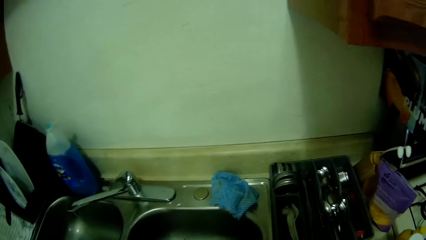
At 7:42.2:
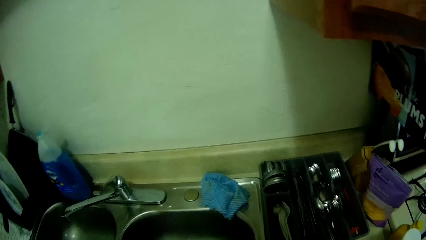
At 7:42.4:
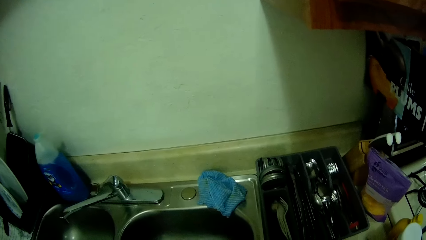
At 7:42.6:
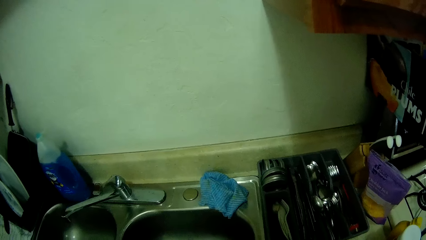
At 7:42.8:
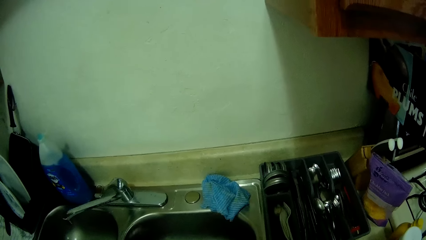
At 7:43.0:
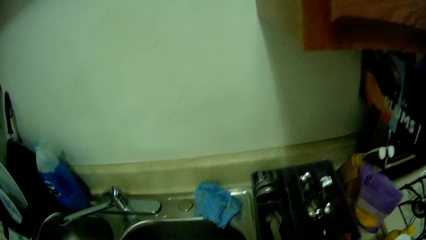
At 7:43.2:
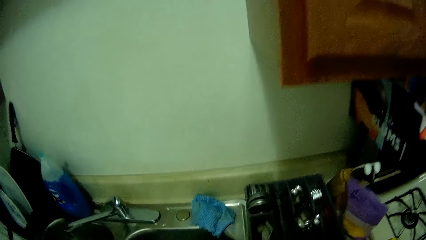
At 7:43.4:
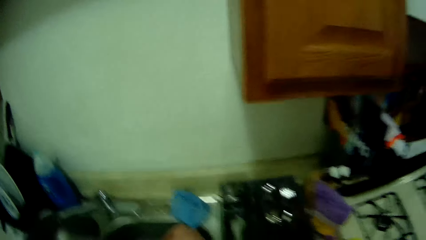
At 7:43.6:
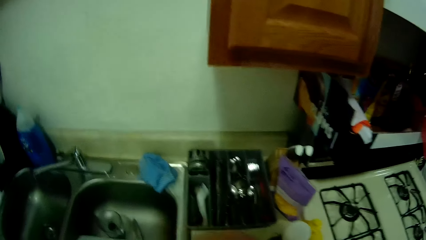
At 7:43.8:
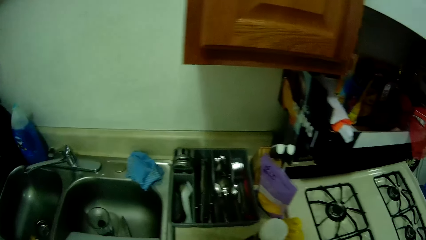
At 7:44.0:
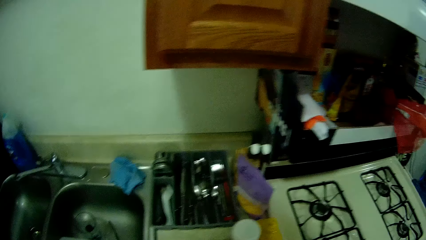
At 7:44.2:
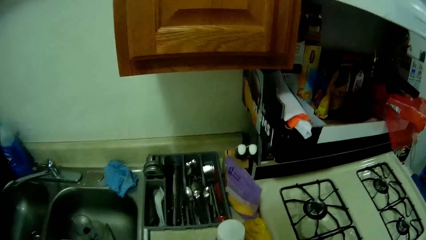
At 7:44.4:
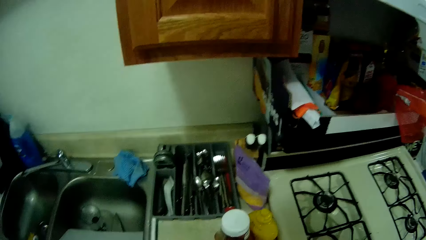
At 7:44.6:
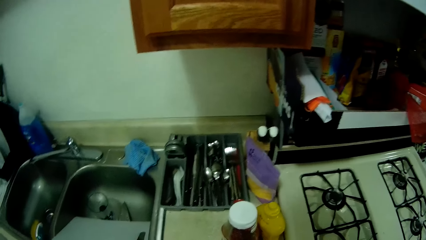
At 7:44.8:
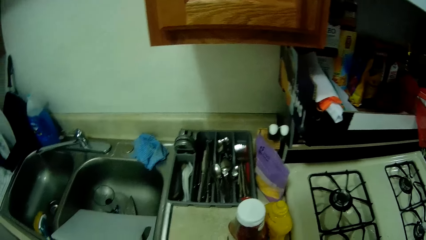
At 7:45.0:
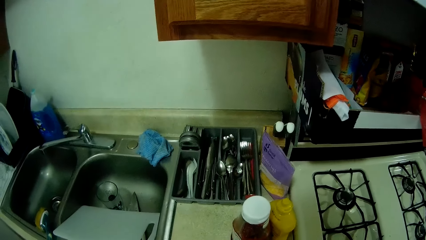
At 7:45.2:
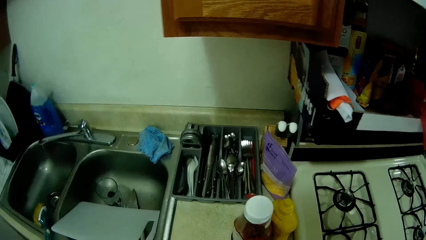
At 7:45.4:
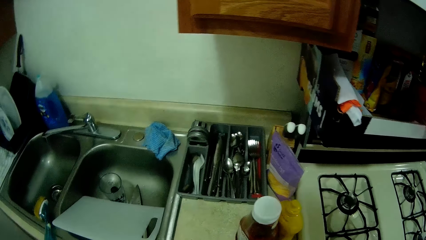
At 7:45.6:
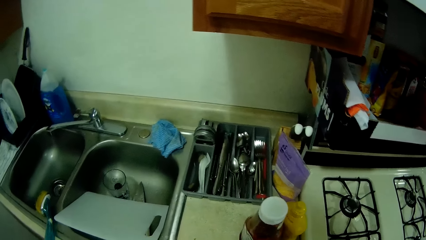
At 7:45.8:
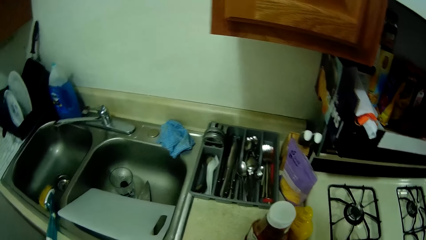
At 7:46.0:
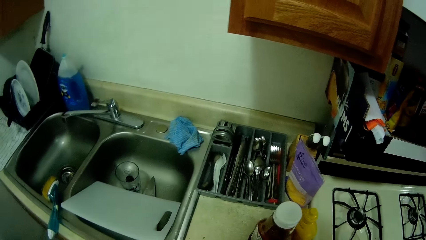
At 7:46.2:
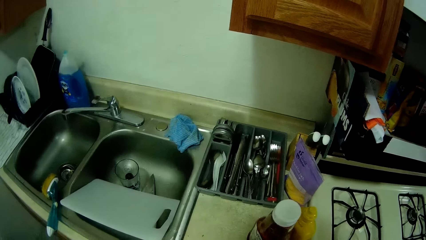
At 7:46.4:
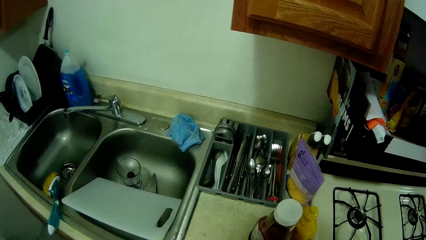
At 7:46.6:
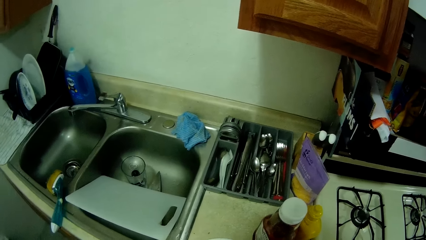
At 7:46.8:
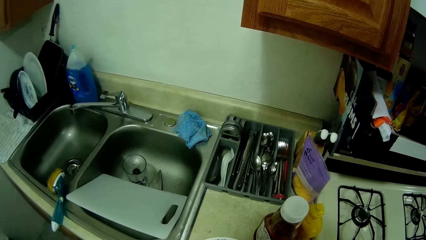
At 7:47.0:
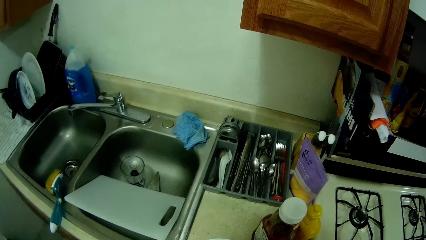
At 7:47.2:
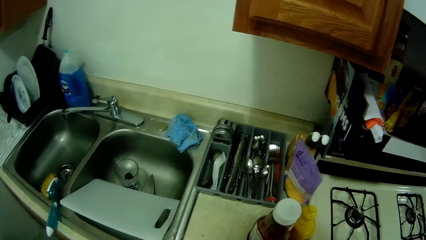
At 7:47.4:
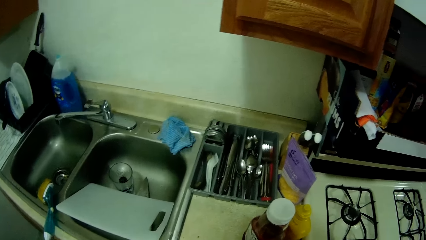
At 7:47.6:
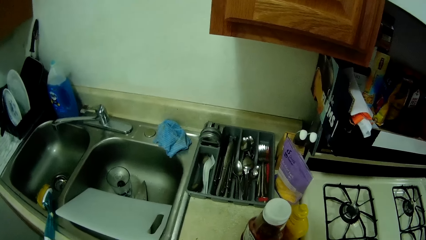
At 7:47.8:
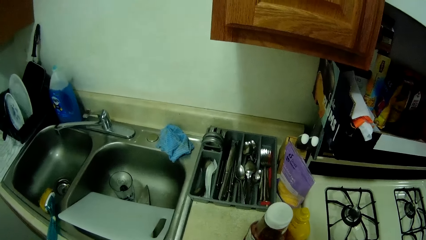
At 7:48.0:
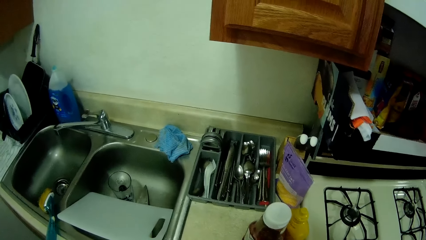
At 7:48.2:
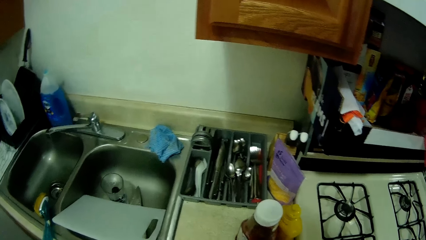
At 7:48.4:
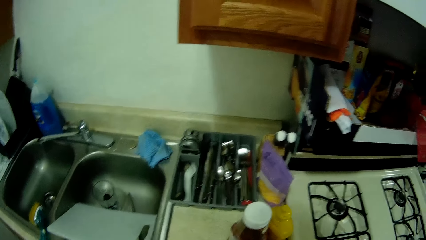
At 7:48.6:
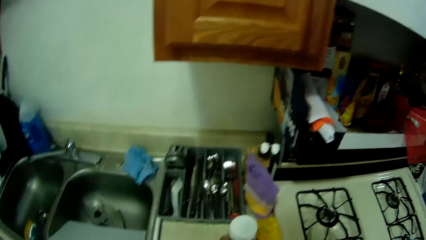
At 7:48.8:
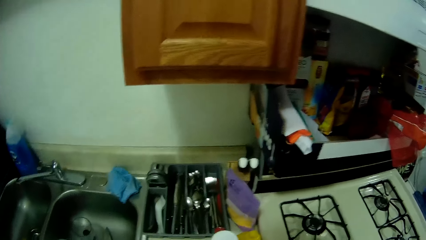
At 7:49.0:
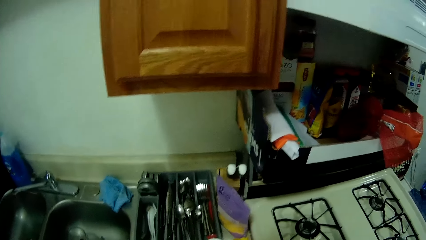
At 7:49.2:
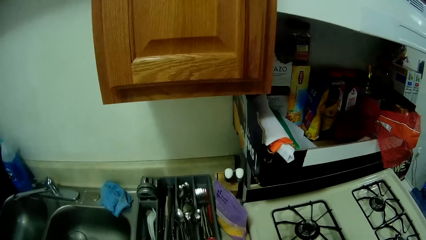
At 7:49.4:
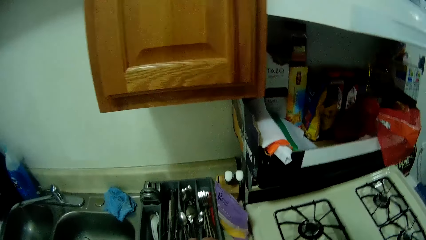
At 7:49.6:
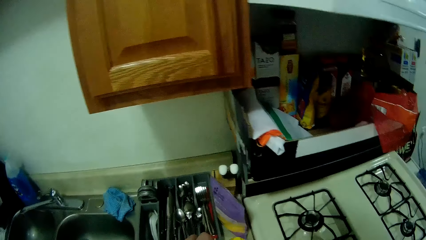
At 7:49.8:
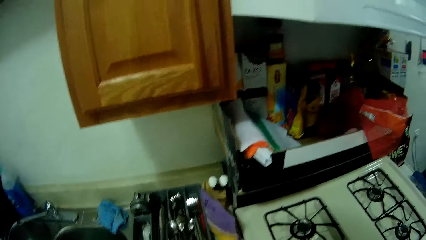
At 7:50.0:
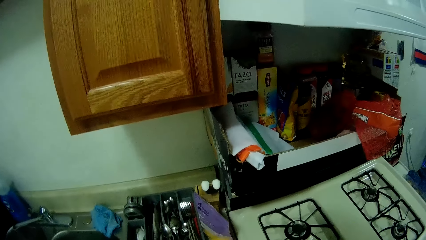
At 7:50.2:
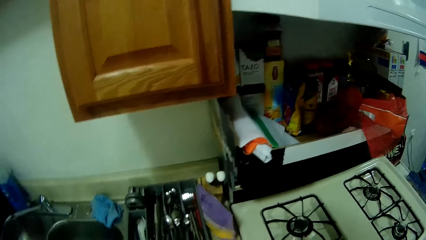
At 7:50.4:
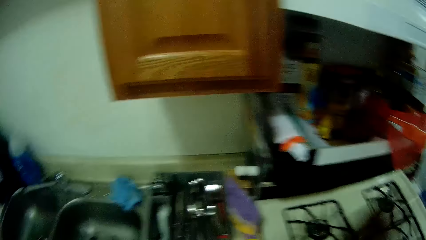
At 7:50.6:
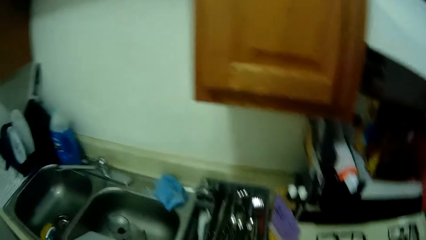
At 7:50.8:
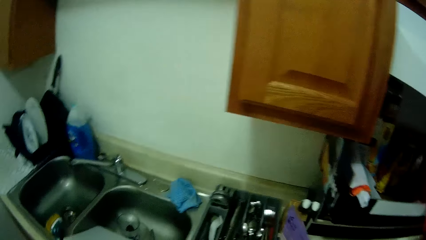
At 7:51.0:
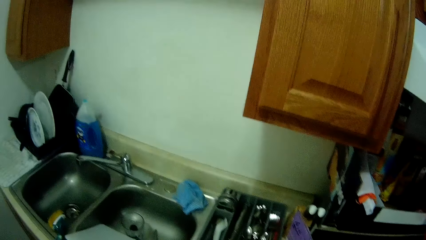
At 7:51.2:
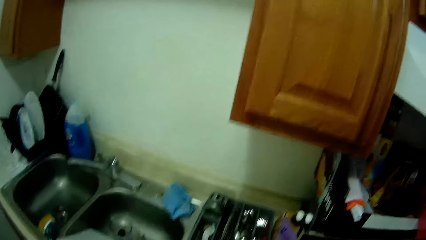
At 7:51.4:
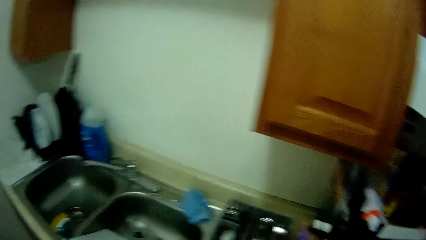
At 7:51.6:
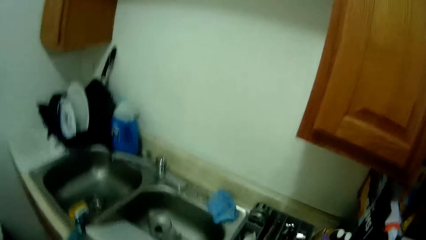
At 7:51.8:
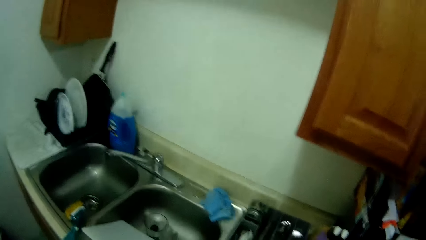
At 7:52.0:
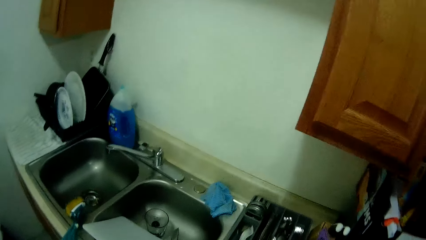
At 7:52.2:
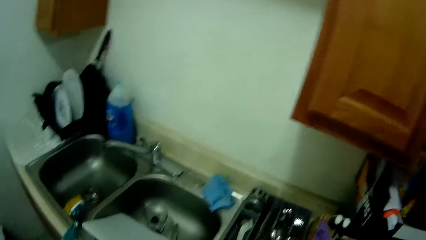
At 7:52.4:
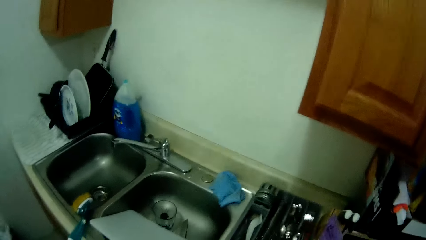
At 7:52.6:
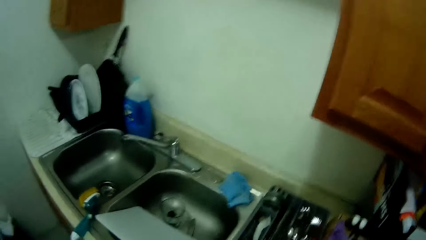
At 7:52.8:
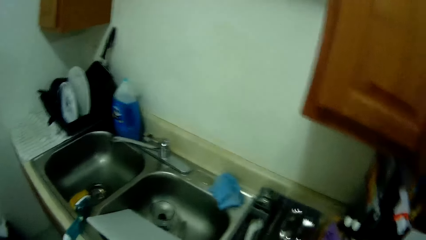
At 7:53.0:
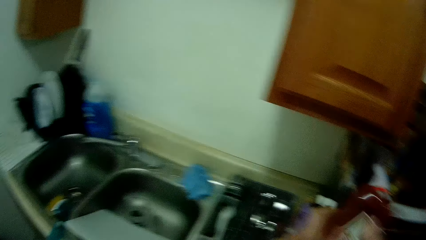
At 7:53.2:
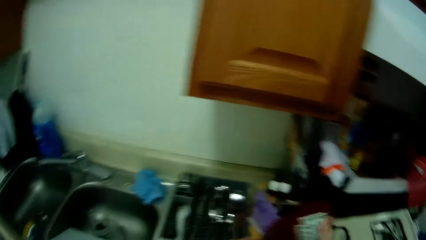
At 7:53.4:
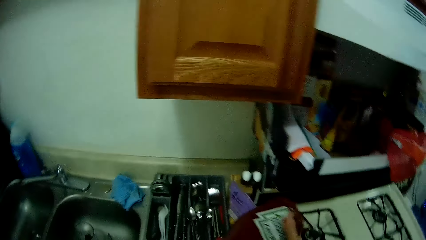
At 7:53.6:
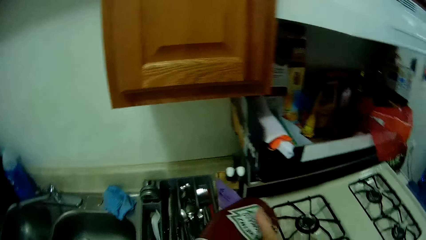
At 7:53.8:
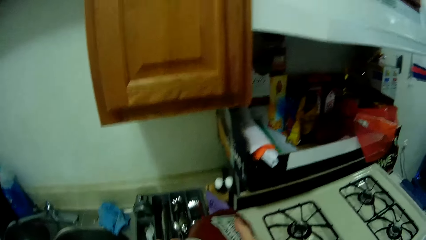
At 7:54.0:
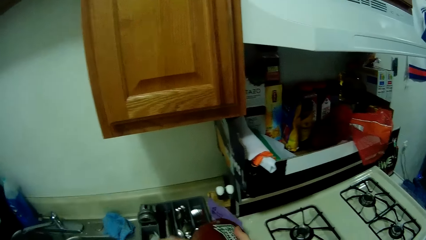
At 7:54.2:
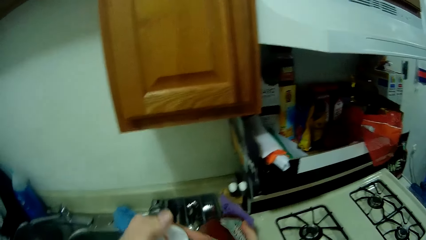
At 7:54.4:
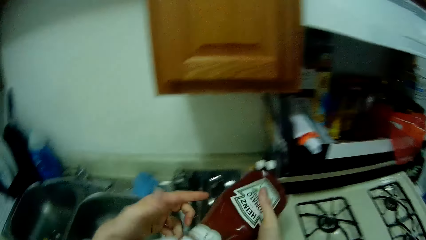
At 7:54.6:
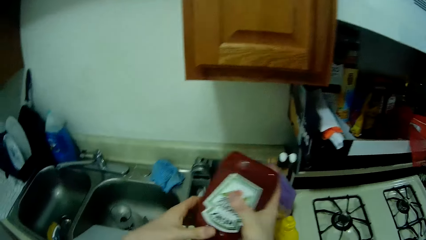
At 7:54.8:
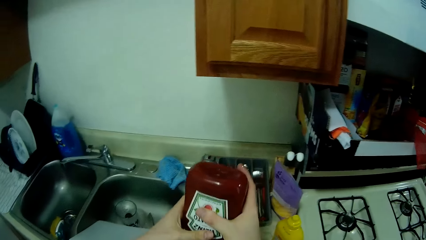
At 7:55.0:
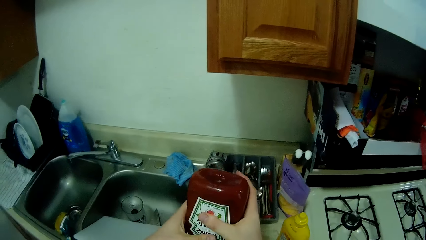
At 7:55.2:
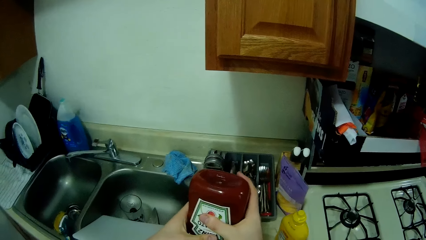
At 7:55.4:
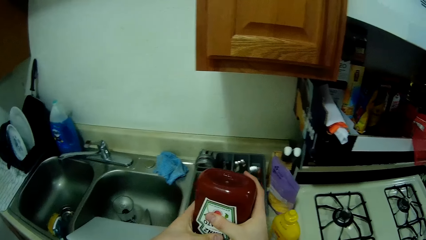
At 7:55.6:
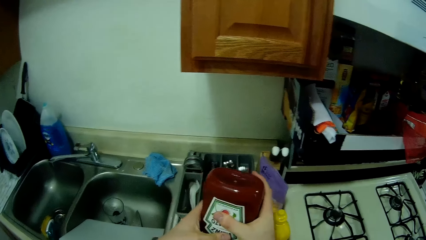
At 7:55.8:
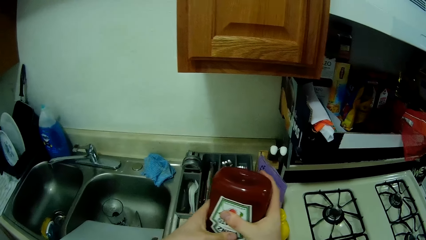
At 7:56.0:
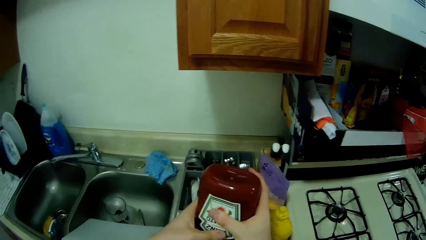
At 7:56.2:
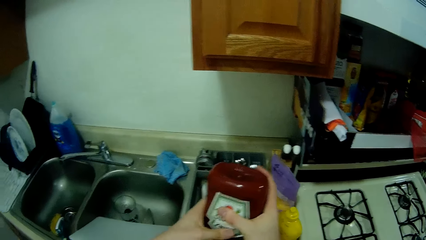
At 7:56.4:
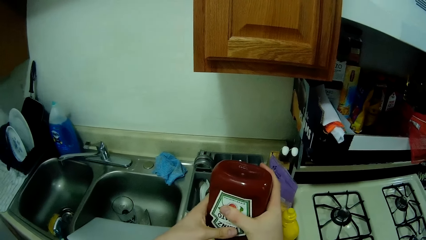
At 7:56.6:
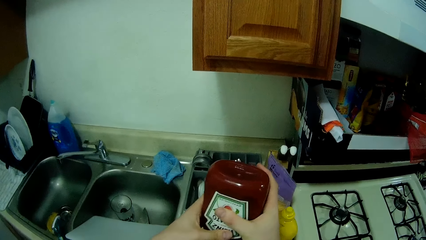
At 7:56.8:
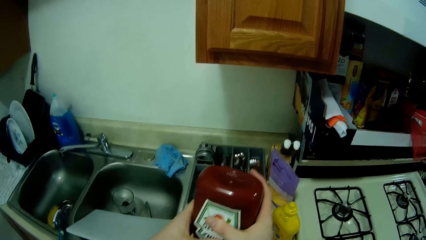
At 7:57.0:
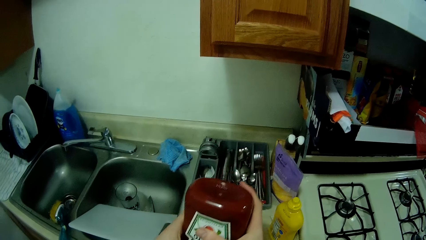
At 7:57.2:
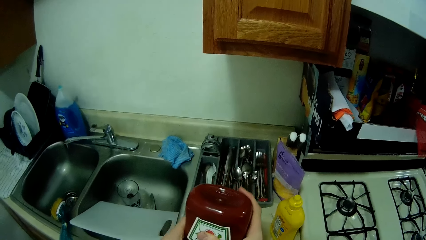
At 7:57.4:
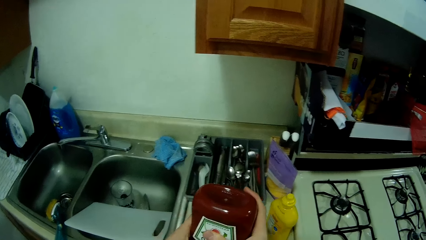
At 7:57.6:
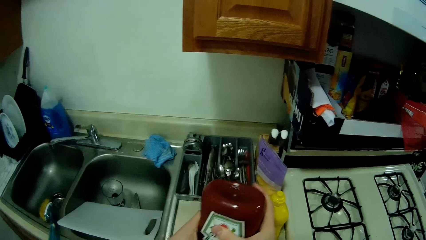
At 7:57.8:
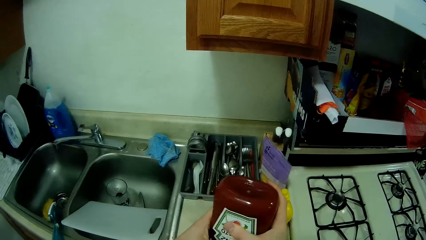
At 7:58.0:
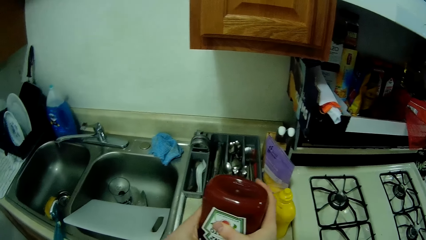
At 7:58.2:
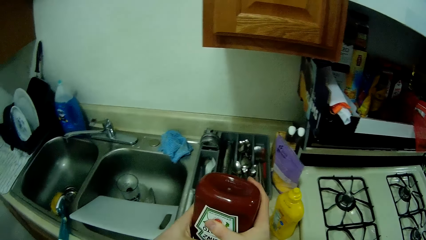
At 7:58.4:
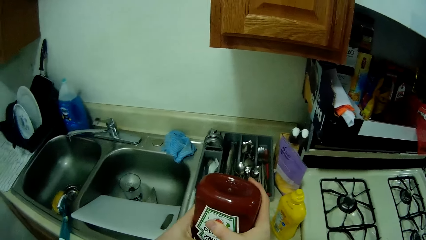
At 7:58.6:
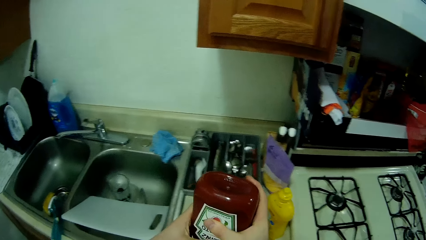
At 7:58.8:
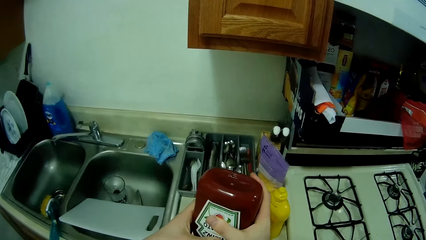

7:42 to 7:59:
The camera wearer shakes a bottle of ketchup in his right hand. He opens the lid of the ketchup bottle with his left hand. He pours ketchup on the bread and sausage from the bottle in his hands.
